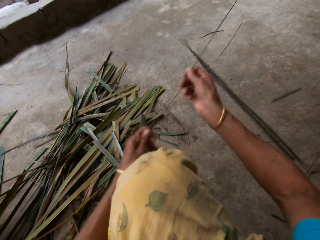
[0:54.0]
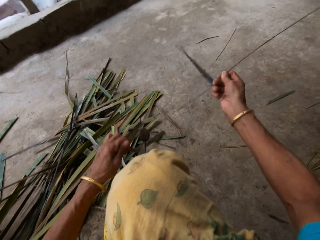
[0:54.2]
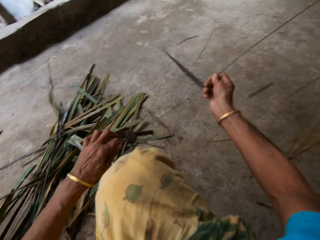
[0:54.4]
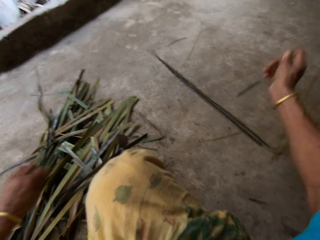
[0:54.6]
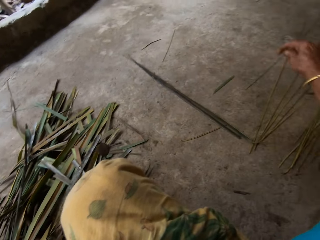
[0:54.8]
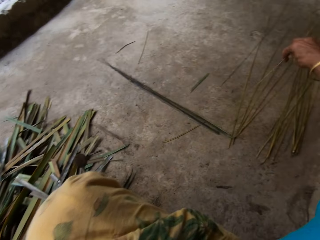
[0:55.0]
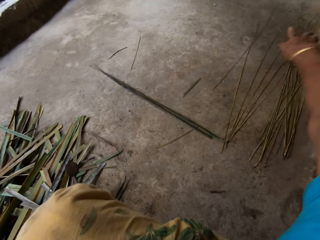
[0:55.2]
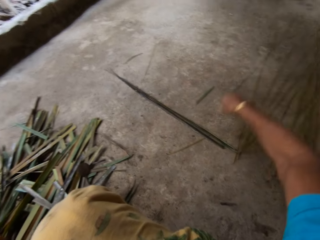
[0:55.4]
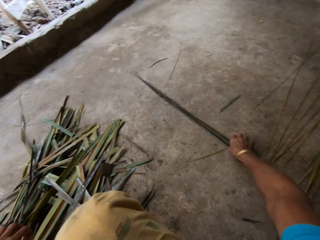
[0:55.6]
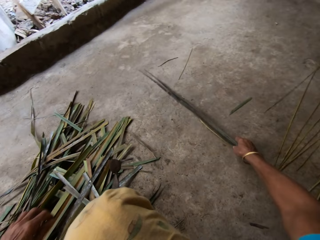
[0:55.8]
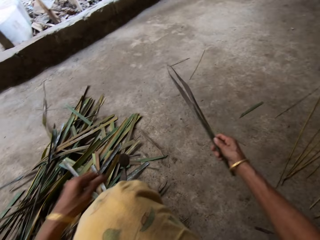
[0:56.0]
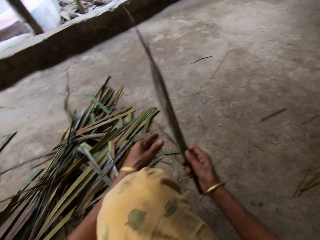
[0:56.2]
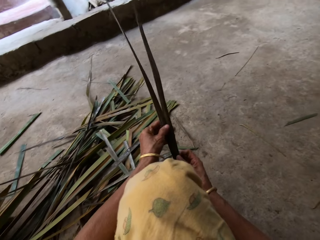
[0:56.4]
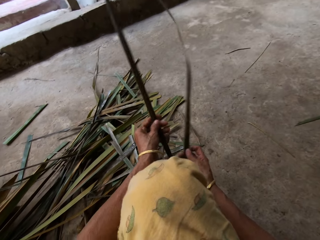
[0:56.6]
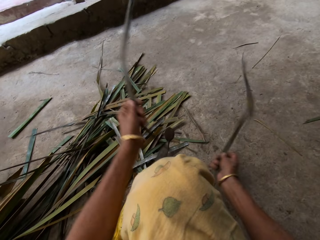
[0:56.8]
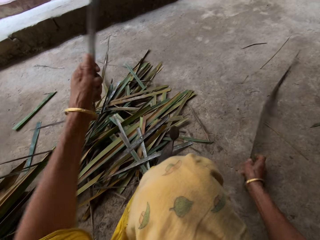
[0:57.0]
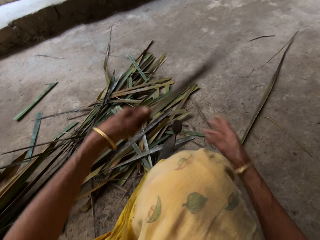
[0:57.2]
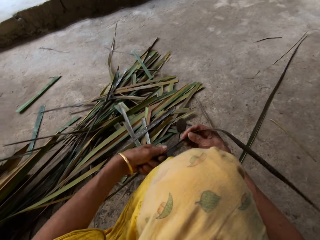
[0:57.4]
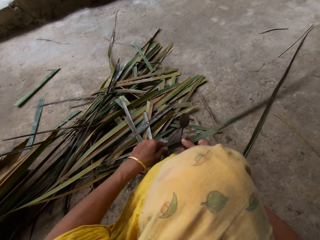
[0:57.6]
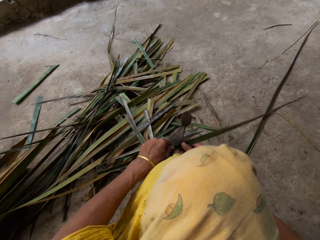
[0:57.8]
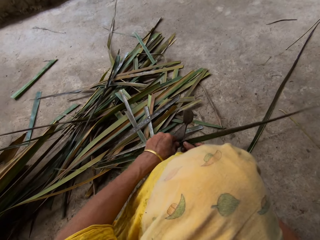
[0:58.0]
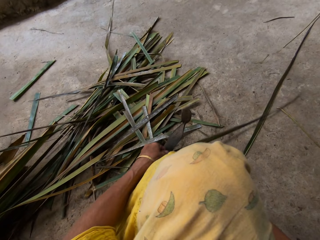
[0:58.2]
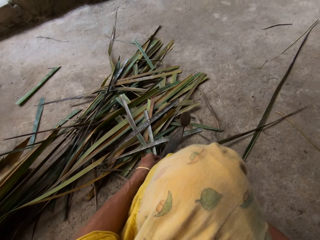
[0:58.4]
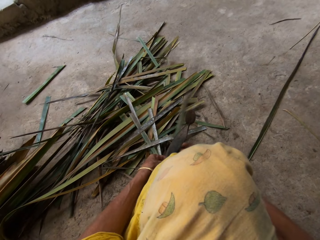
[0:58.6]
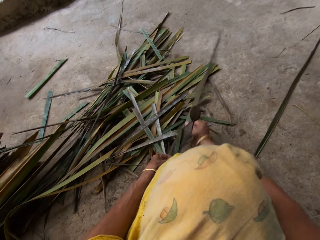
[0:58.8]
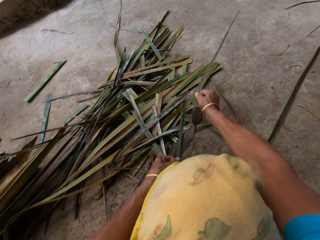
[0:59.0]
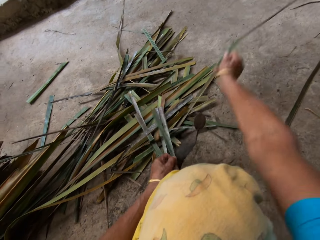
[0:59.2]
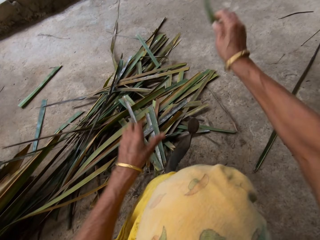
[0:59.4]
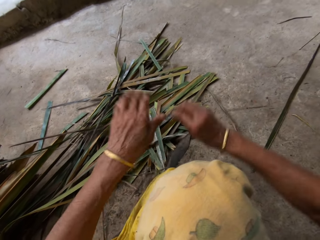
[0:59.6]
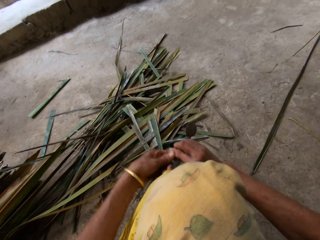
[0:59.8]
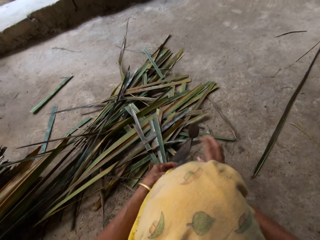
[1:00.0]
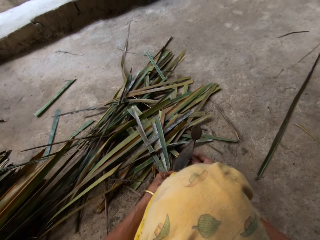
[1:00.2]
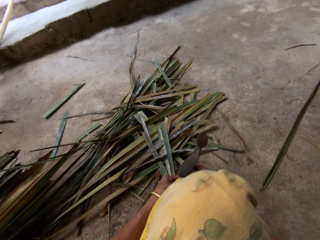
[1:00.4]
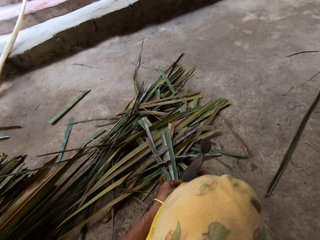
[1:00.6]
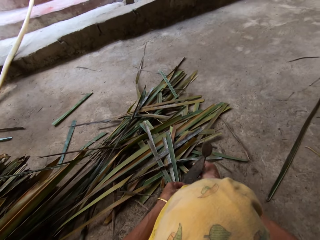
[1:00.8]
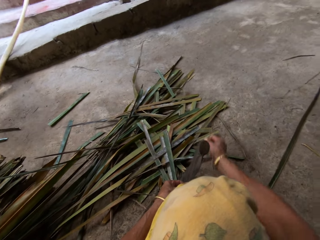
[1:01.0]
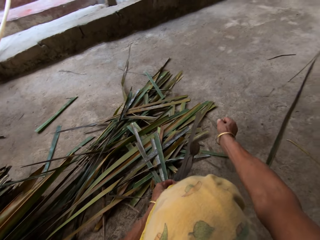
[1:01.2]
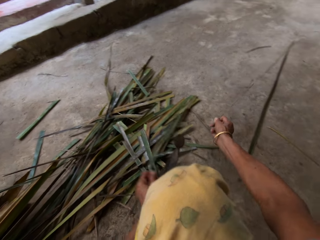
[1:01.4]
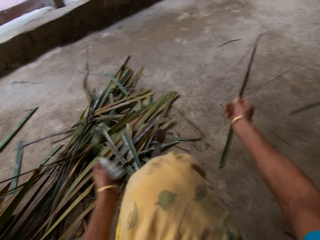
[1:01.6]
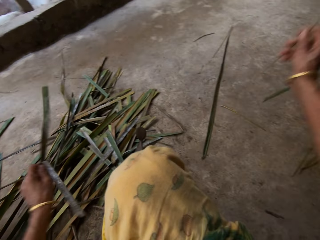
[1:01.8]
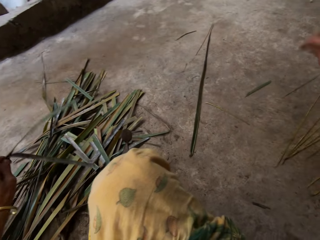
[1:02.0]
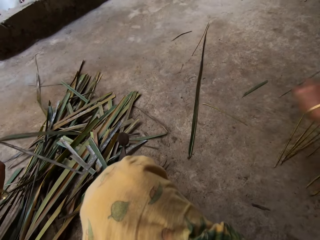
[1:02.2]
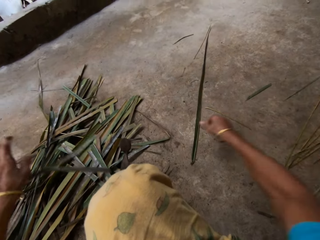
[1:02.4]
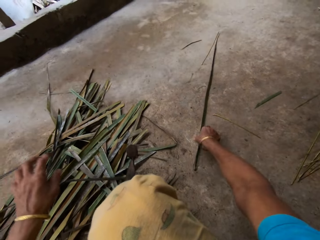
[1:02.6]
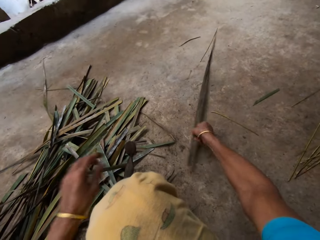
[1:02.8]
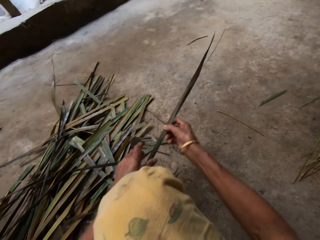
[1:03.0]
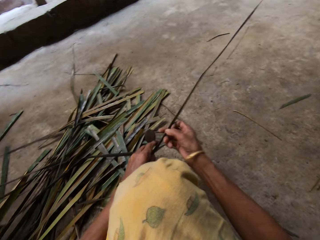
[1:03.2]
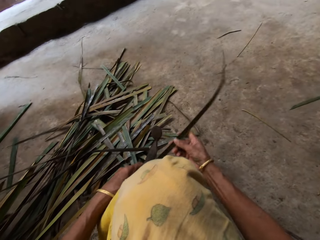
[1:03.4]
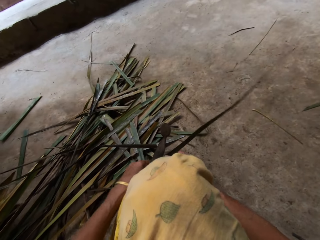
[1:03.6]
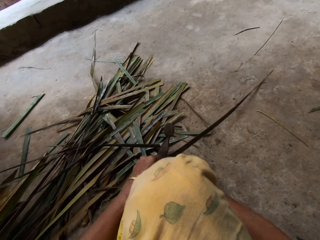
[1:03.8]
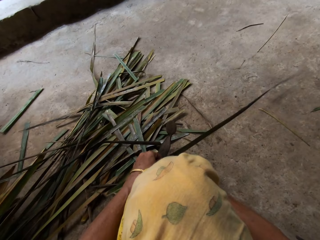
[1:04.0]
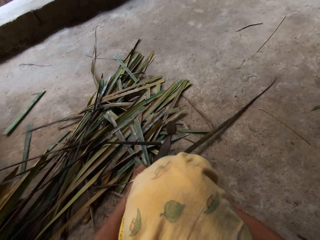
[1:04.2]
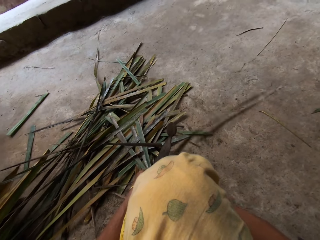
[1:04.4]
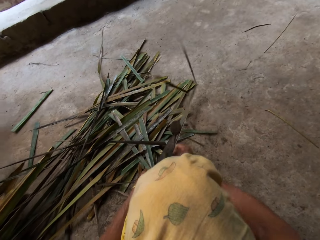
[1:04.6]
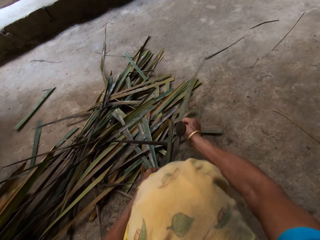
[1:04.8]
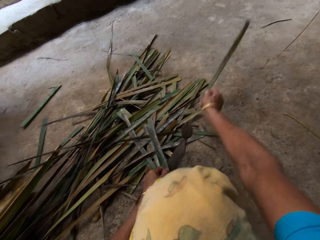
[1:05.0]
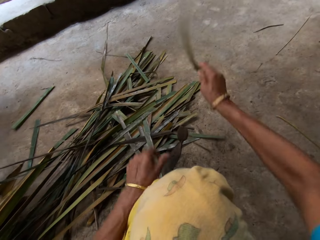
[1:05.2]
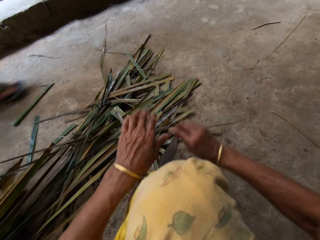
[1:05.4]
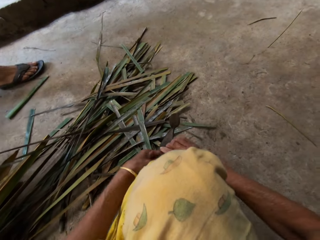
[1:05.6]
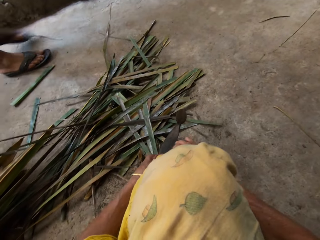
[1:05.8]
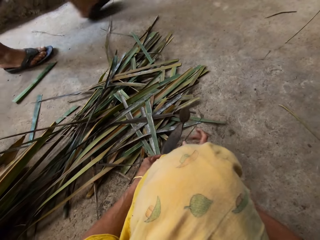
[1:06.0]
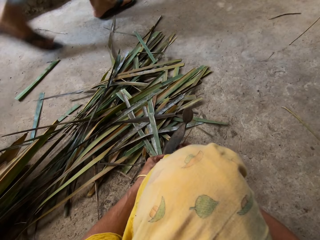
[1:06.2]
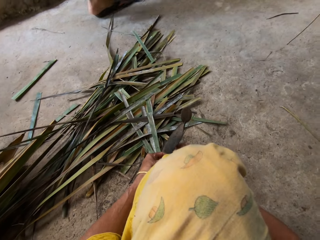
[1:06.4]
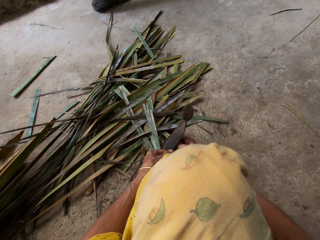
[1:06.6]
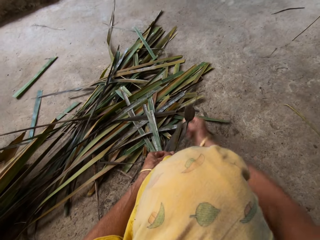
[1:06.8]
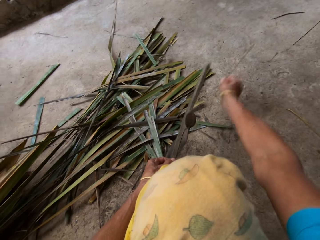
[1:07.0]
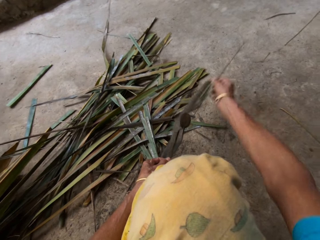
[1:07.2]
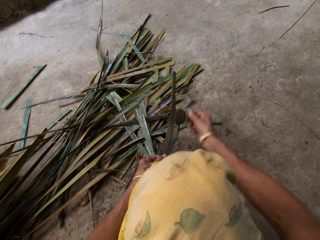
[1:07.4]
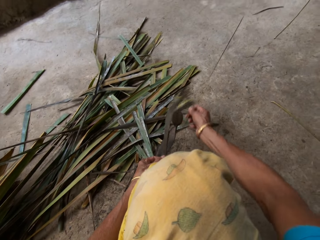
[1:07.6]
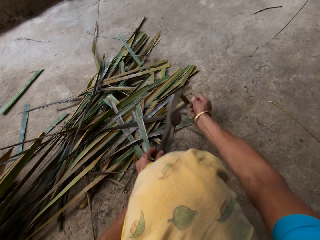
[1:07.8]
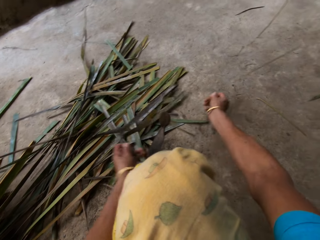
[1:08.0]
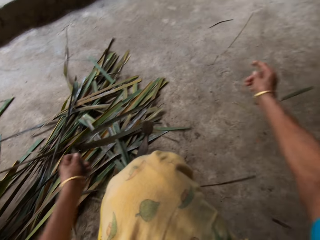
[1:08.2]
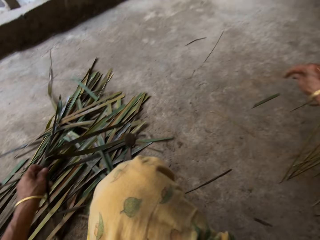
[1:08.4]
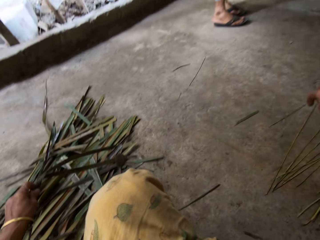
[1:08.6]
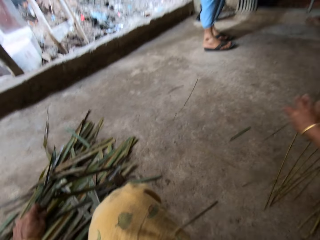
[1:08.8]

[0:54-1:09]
The camera wearer lifts the Napier grass. They pull the Napier grass. They drop the Napier grass on the floor. They pick the Napier grass from the floor. They lift the Napier grass. They hold it with both hands. They move both hands. They place the Napier grass. They cut the Napier grass on something. They tie it with a cutting object. They lift the Napier grass. They move both hands. They cut the Napier grass on something. They lift both hands. They drop it on the floor. They move the right hand. They pick the Napier grass from the floor. They lift the Napier grass. They hold it with both hands. They cut the Napier grass on something. They tie it with the cutting object. They lift the Napier grass. They cut the Napier grass on something. They move both hands.

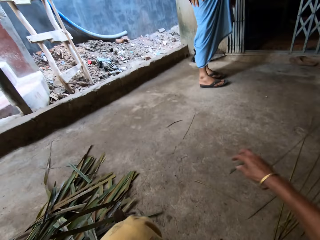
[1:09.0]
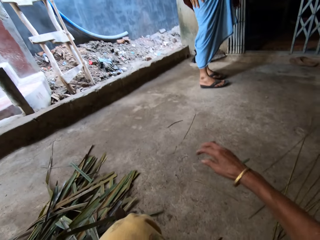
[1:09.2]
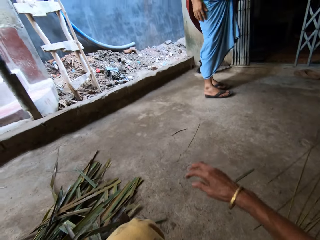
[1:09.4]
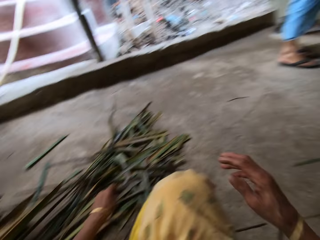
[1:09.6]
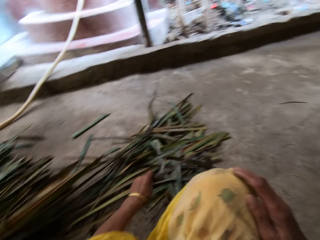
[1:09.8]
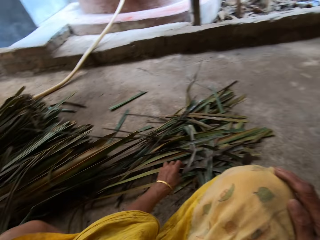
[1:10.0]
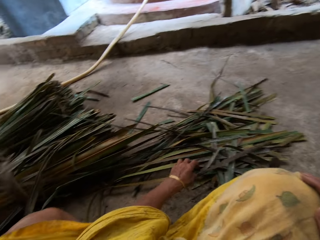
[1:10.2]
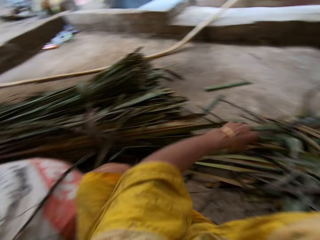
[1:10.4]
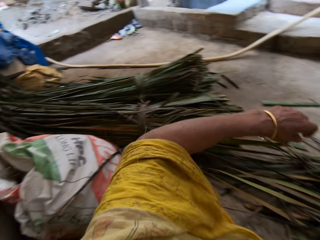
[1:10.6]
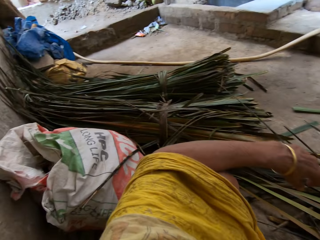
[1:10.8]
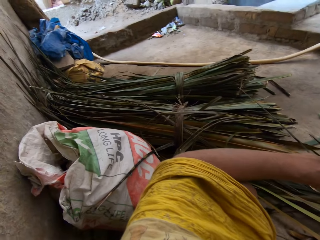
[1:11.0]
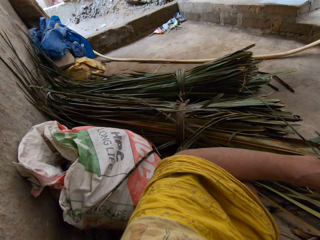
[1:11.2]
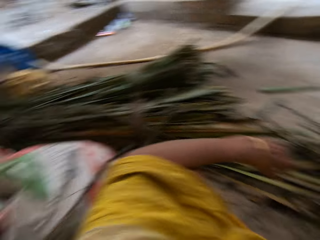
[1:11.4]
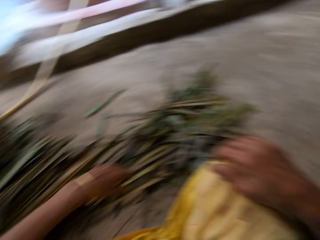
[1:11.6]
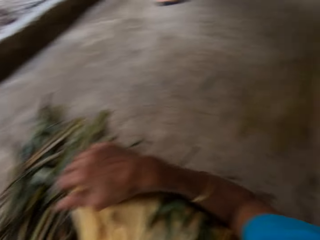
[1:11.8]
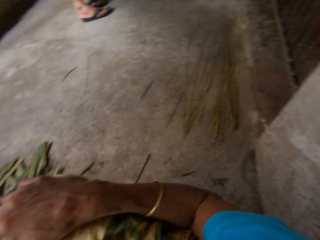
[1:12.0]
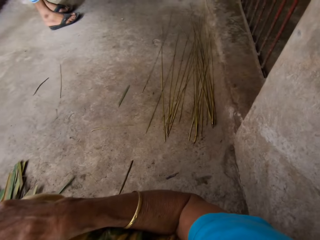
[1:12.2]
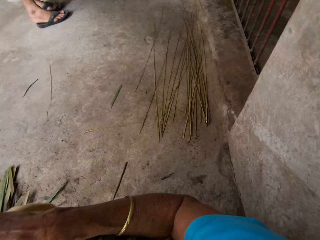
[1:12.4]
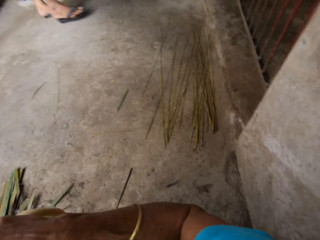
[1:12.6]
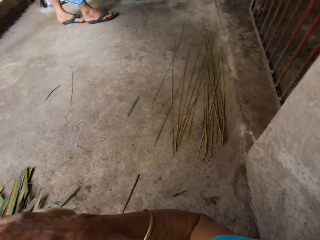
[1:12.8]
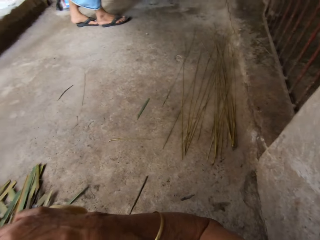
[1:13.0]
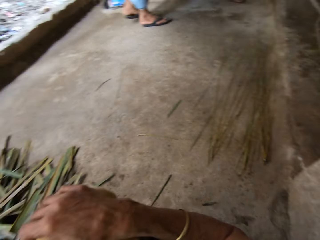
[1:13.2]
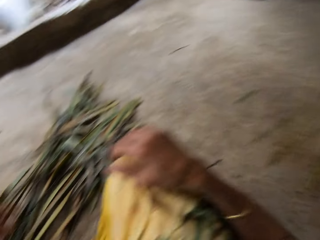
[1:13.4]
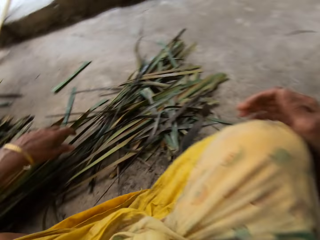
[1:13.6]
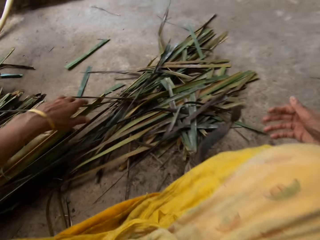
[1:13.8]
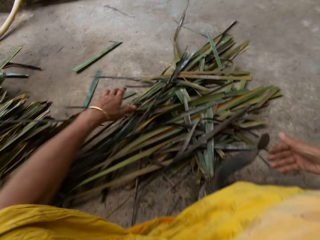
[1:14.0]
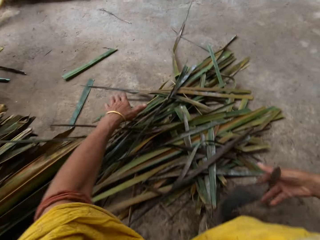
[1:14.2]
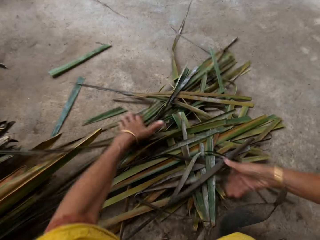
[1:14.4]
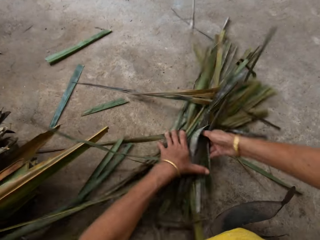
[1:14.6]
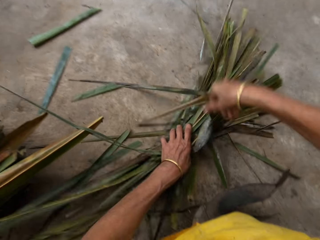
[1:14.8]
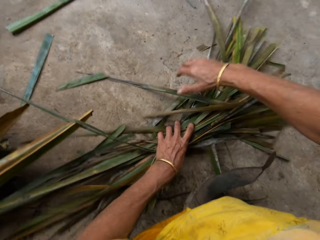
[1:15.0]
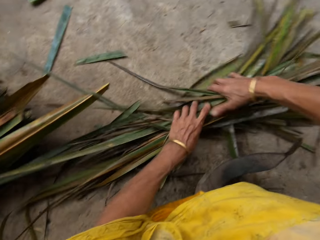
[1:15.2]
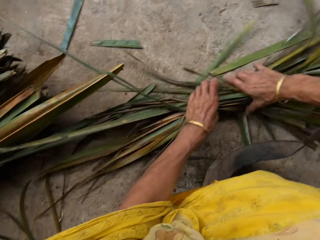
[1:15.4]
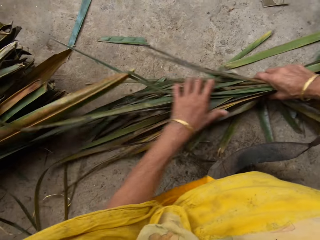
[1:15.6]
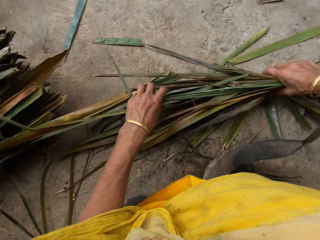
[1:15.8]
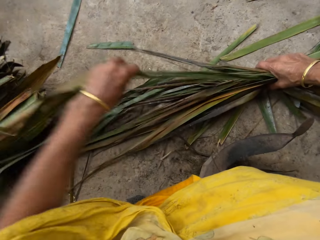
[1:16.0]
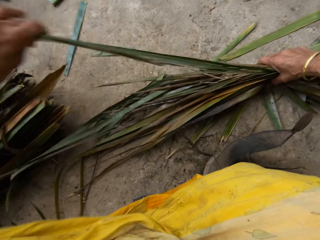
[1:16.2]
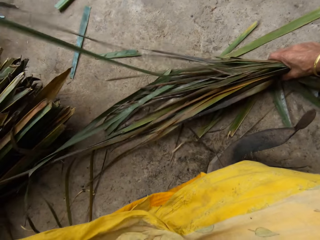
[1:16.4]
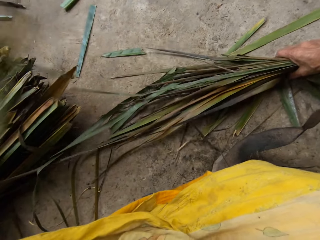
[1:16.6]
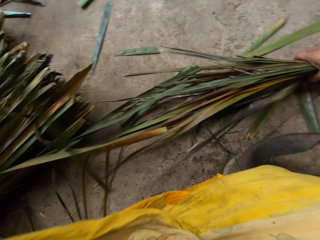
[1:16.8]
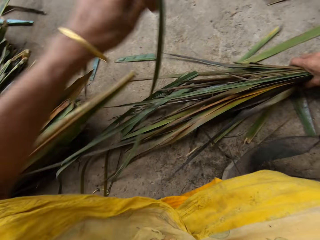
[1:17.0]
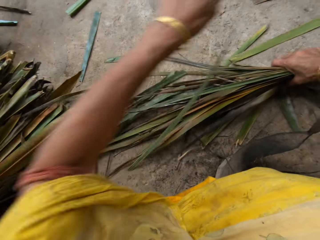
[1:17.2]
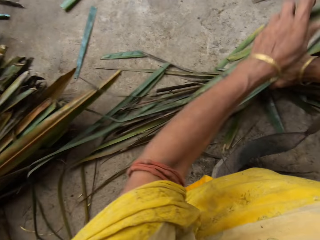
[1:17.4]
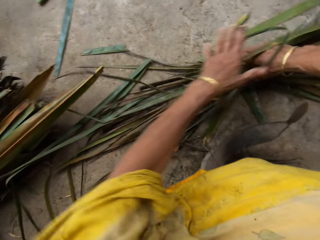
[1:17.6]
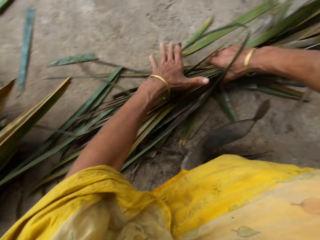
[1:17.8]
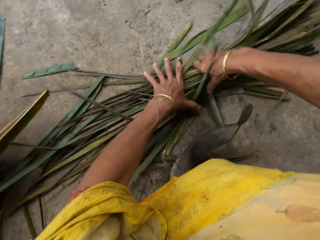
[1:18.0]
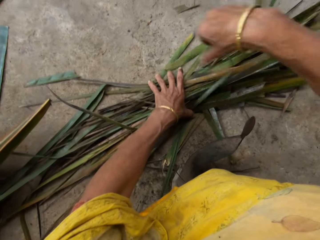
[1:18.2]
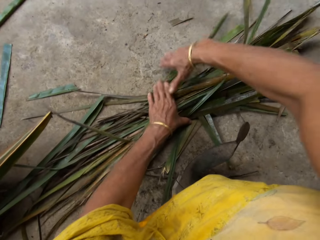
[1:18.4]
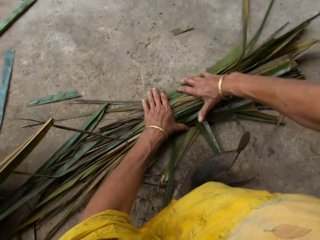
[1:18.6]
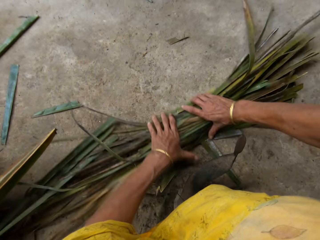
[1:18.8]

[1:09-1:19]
The camera wearer drops the papyrus or Napier grass on the floor. They move the right hand. They look at the Napier grass. They turn around the papyrus reeds. They move both hands. They gather the papyrus reeds with both hands. They pull the Napier grass. They pull the Napier grass again. They lift the Napier grass. They press the Napier grass.
